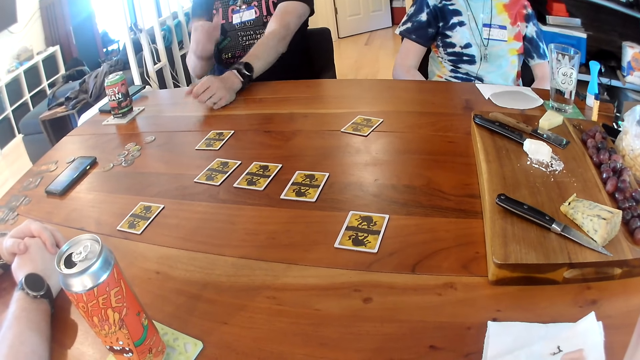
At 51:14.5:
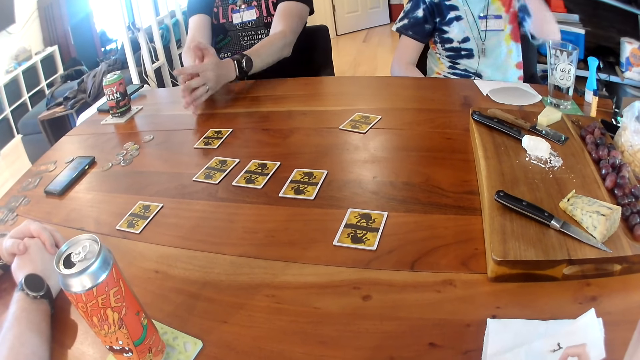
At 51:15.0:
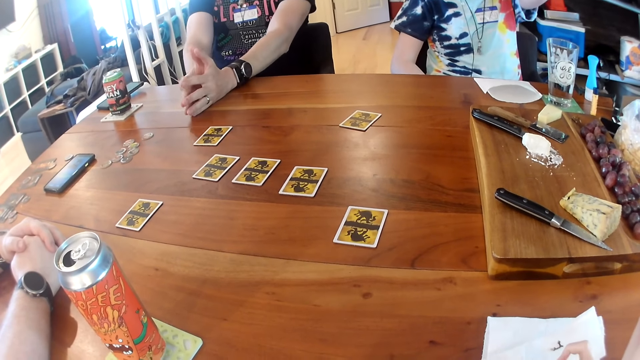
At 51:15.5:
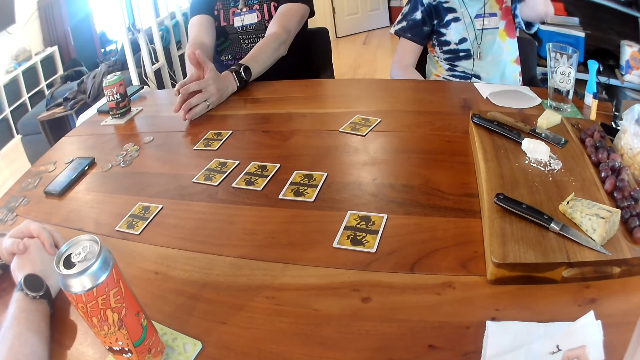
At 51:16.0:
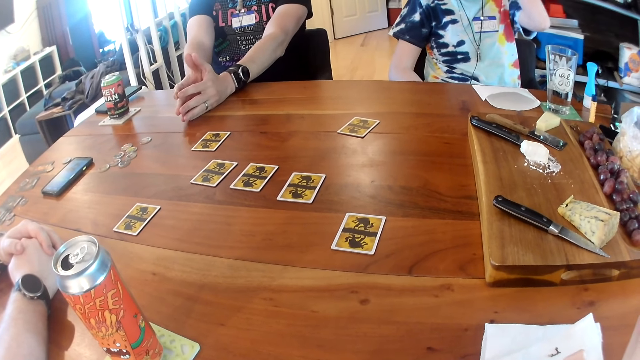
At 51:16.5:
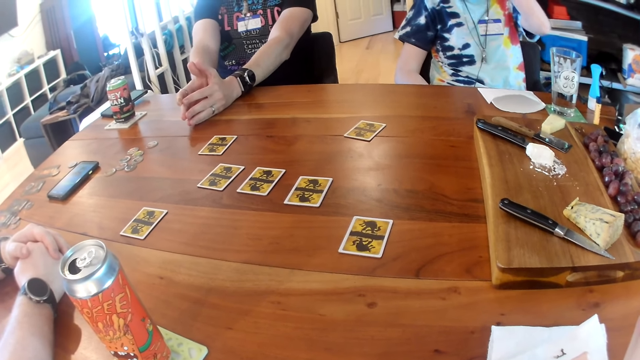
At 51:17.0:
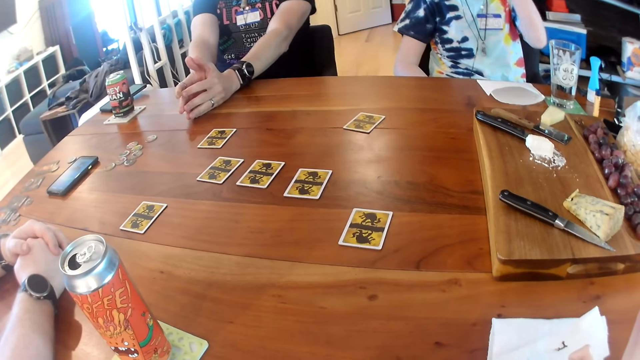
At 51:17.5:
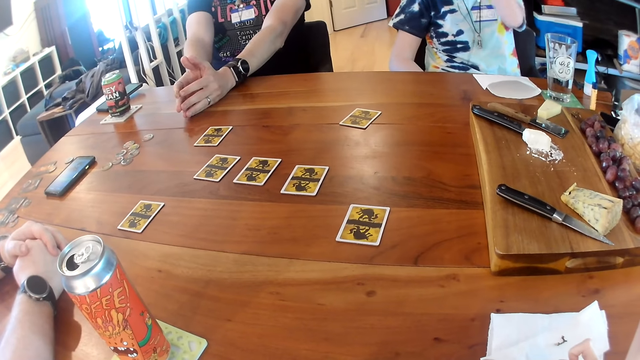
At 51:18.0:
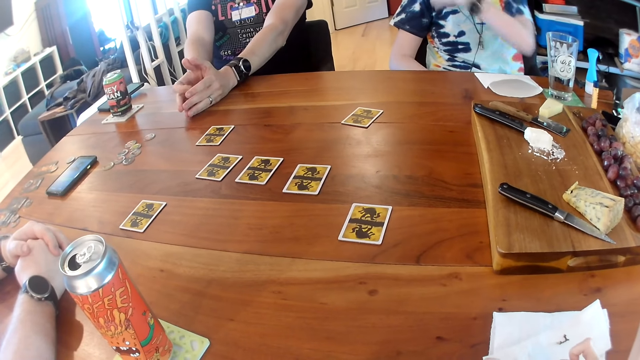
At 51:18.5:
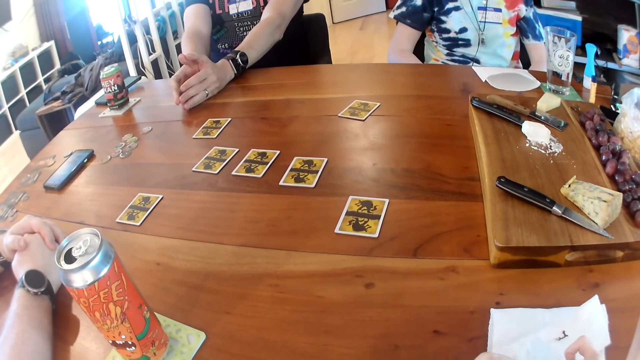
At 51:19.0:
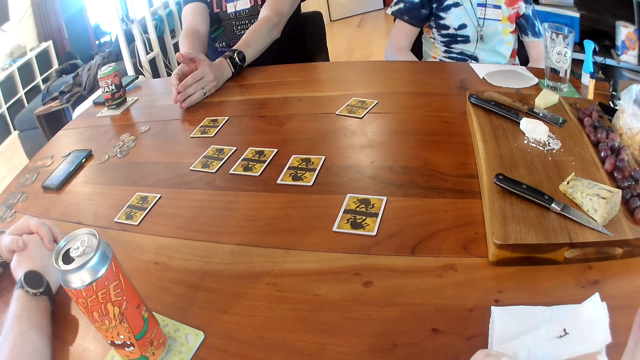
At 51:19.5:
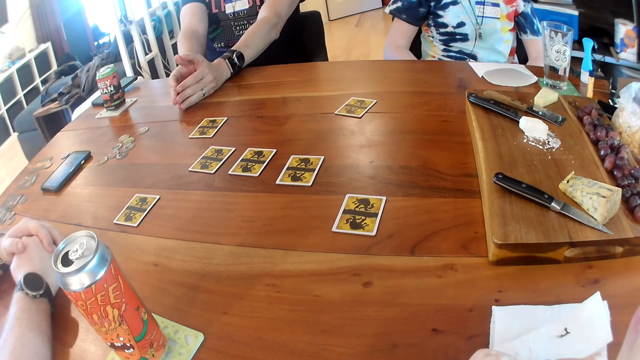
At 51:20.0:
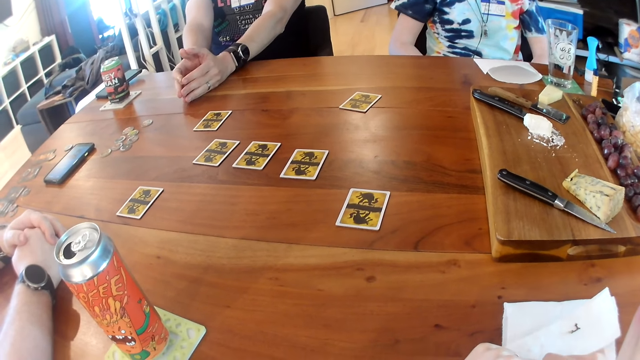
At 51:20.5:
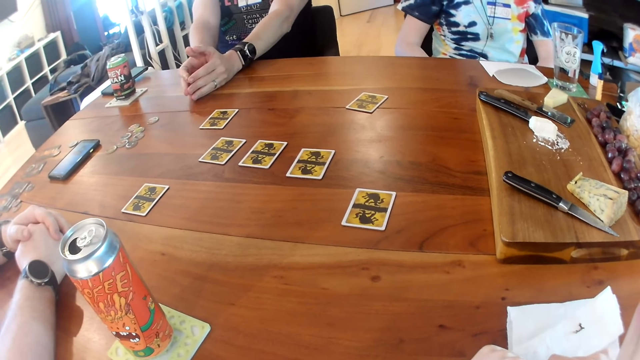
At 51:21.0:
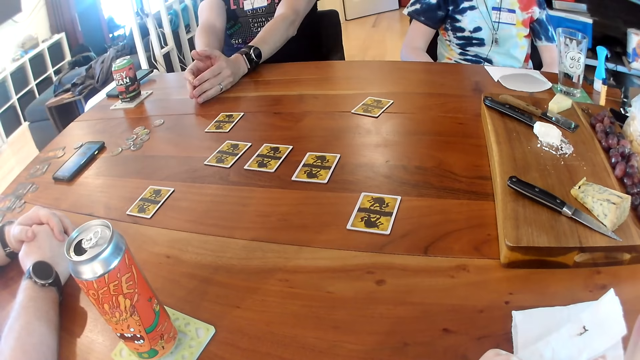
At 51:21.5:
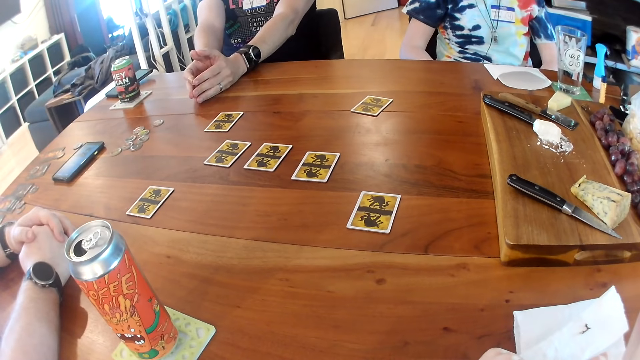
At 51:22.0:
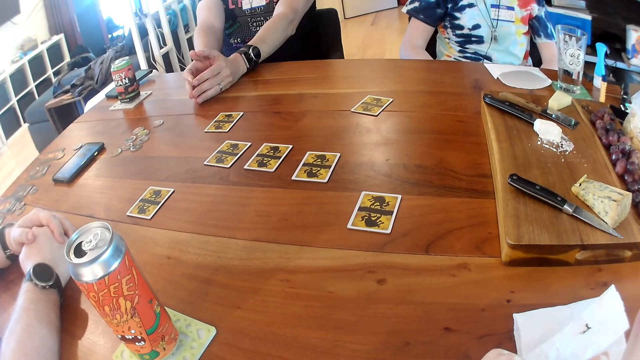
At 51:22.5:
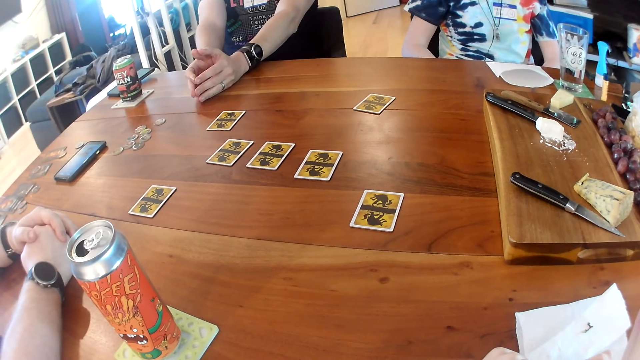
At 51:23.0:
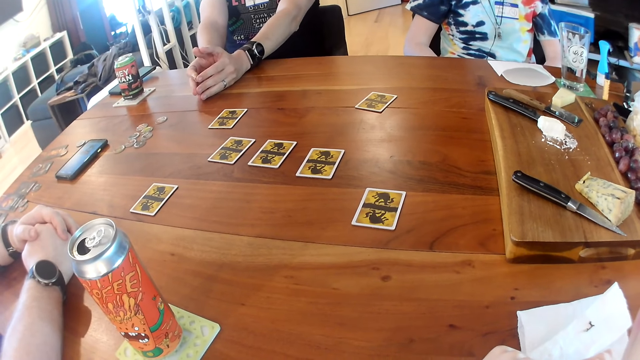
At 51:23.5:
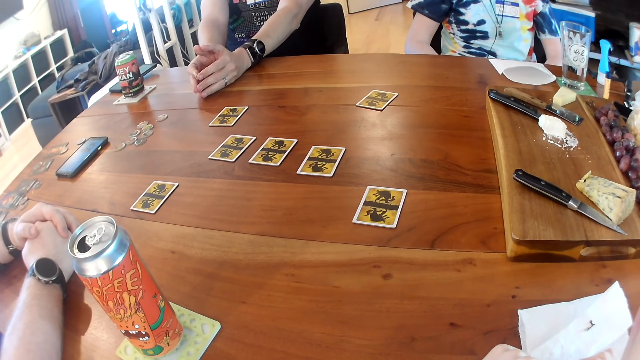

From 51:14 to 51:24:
The man places his hands together on the table. The woman raises her left hand. The man moves his fingers. The woman drops her left hand.

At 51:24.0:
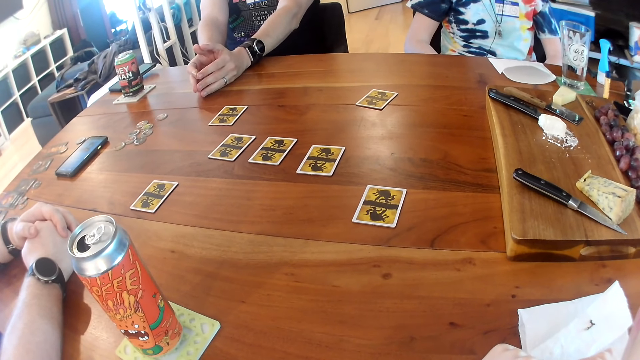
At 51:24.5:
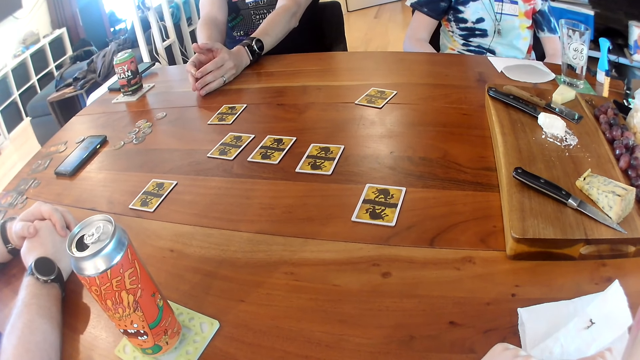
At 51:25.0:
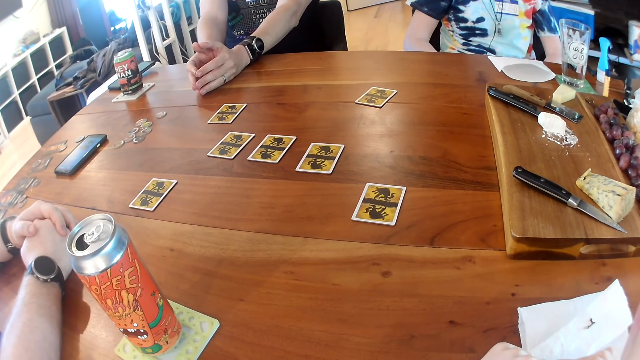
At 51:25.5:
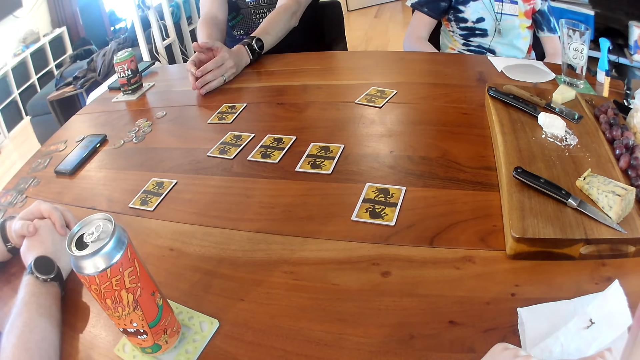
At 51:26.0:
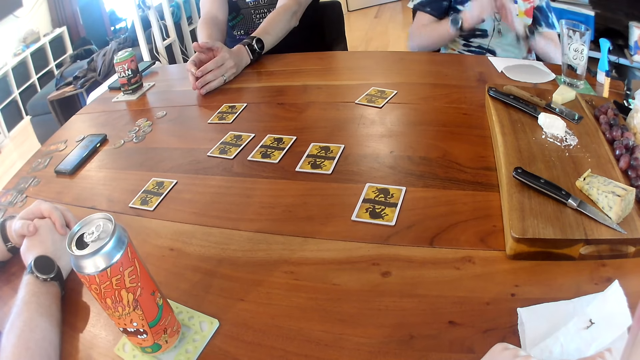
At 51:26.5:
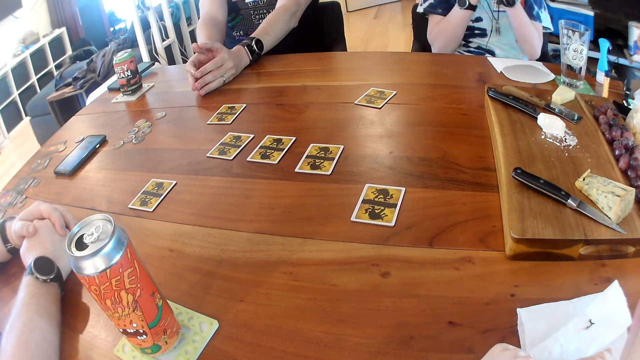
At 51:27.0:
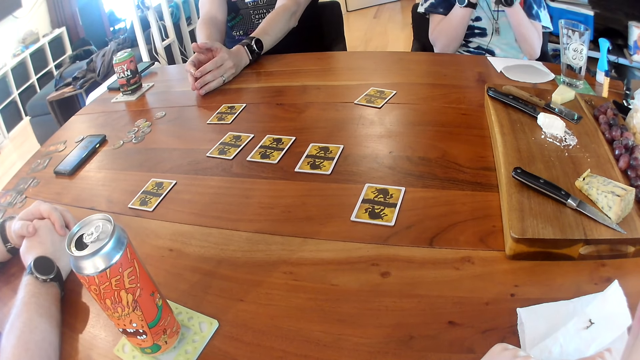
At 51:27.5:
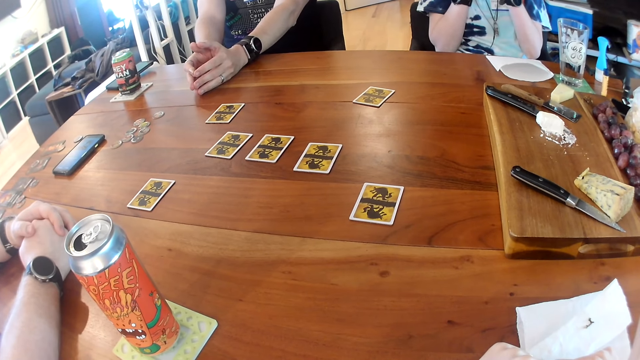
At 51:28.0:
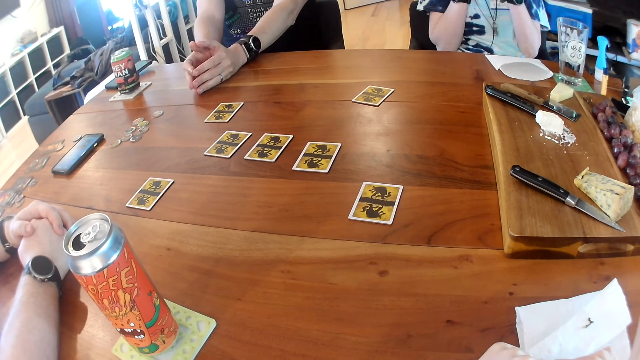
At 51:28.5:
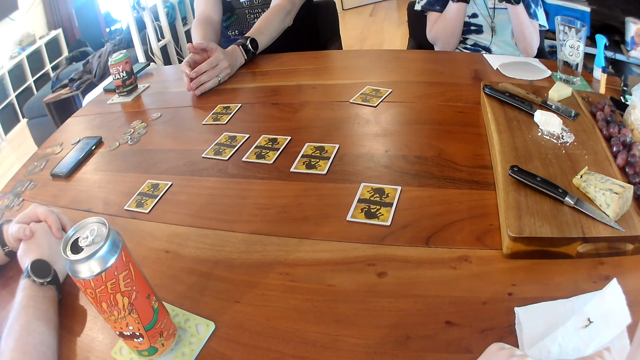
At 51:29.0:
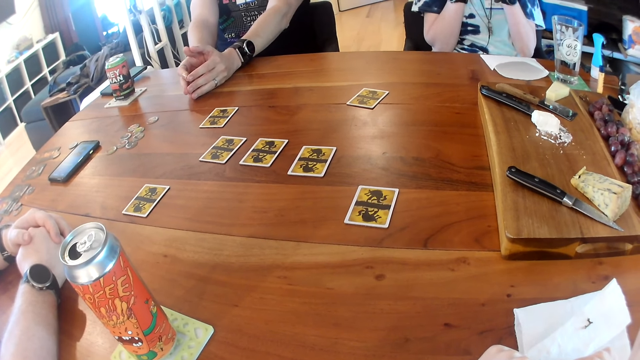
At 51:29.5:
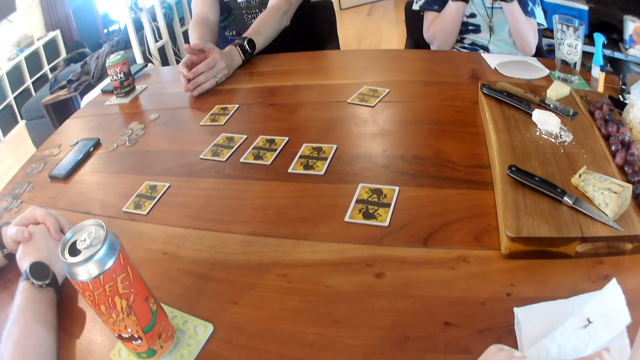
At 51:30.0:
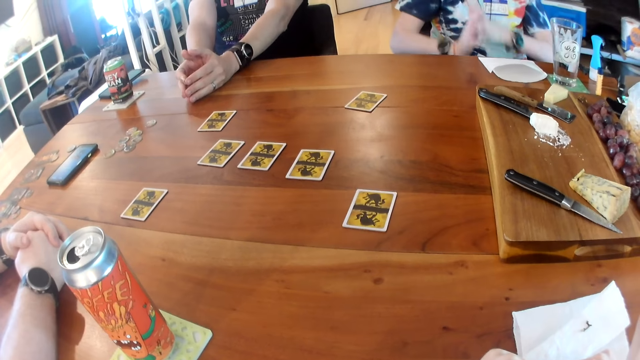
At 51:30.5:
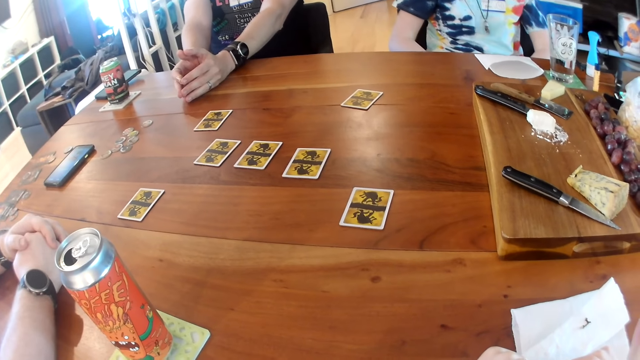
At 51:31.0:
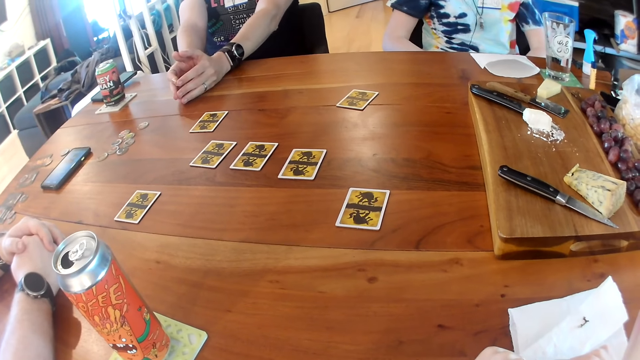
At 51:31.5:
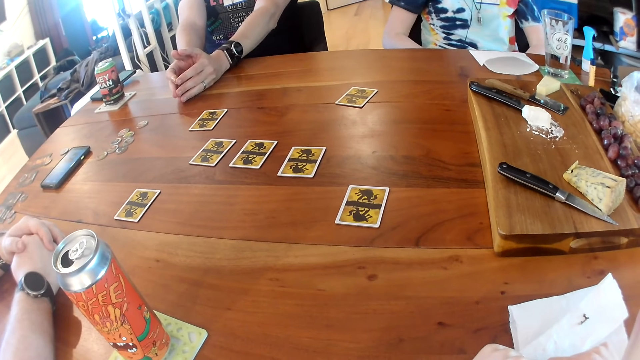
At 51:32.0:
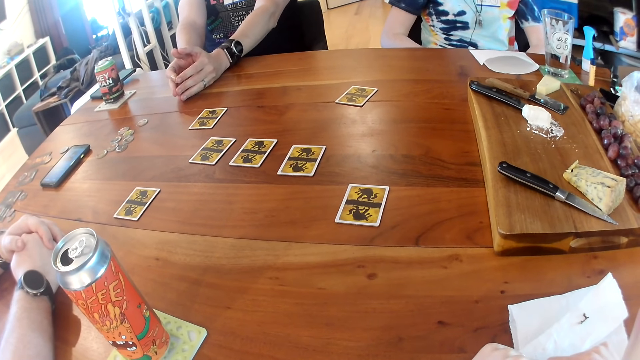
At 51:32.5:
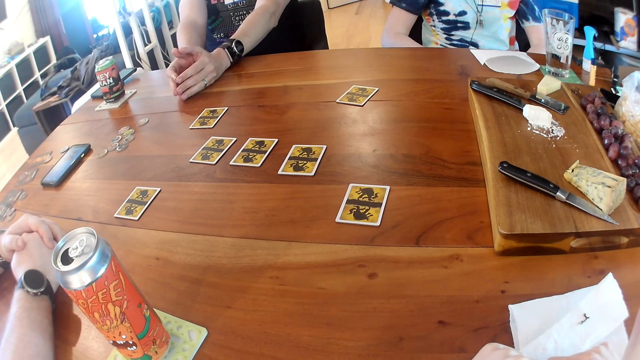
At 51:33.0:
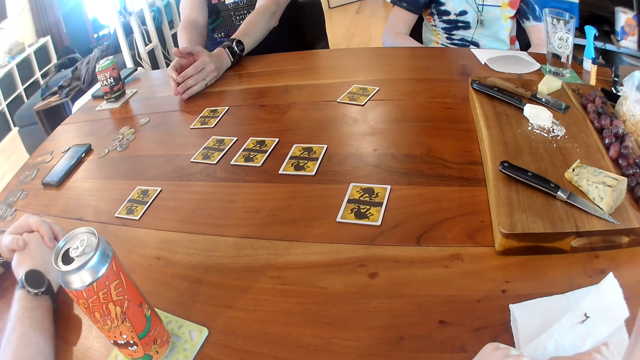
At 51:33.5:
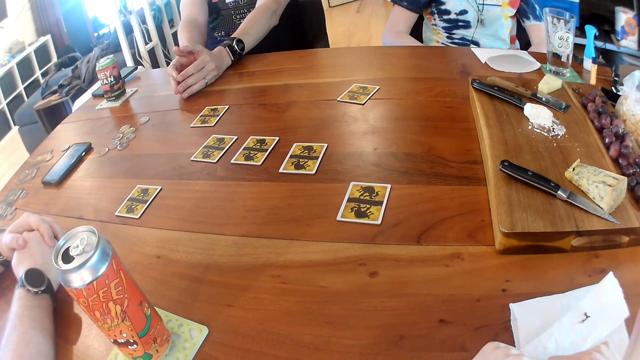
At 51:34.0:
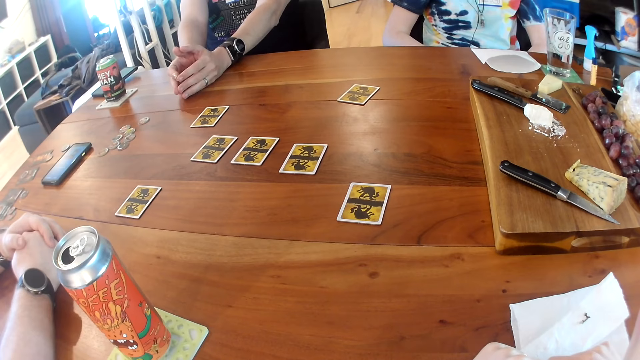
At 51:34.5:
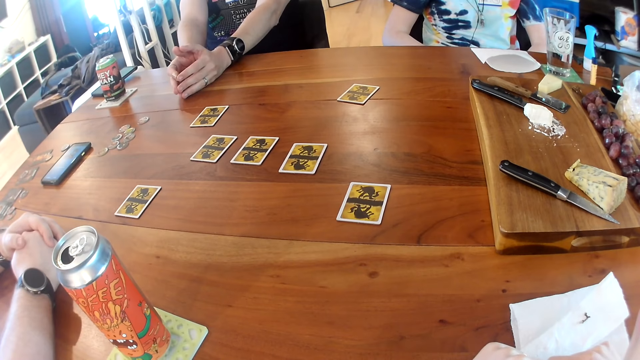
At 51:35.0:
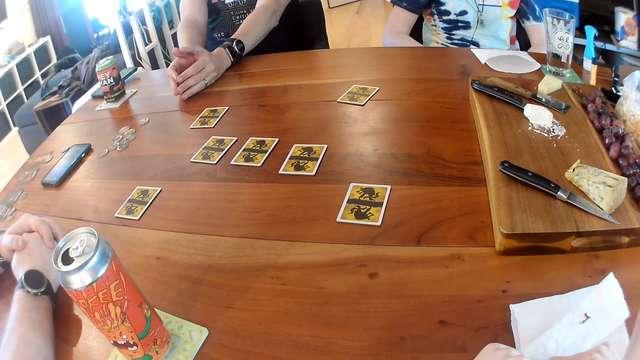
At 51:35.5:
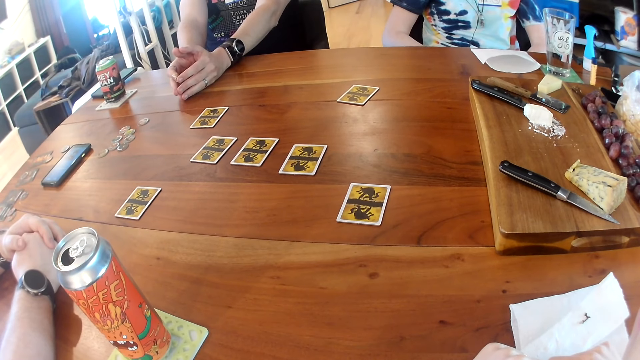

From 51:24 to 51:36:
A woman raises both hands. The woman drops both hands.
